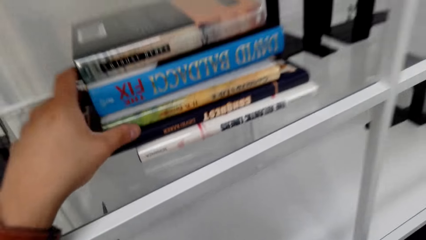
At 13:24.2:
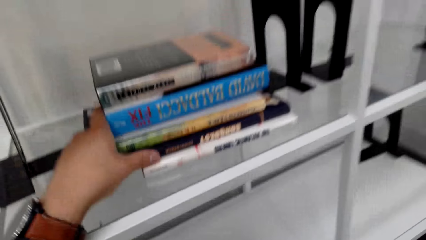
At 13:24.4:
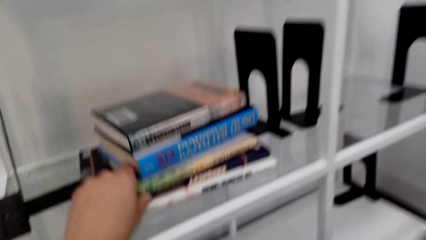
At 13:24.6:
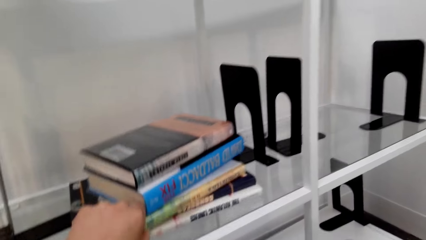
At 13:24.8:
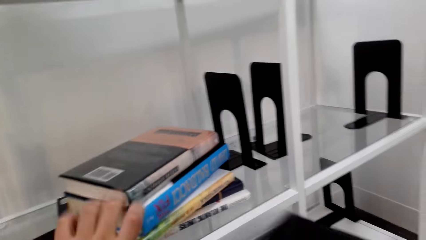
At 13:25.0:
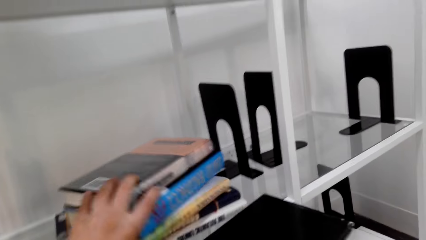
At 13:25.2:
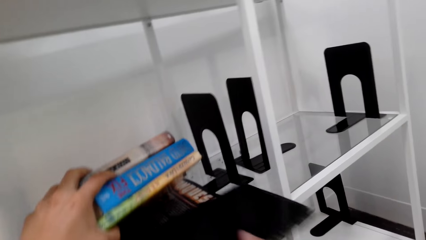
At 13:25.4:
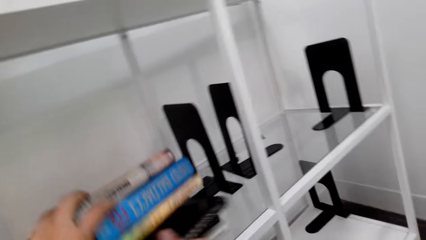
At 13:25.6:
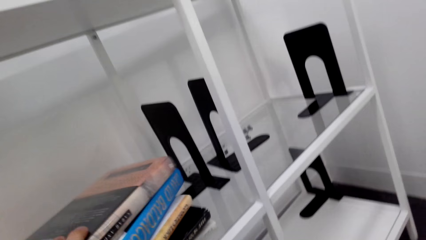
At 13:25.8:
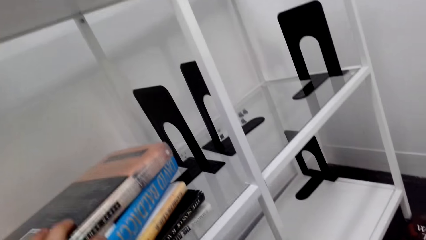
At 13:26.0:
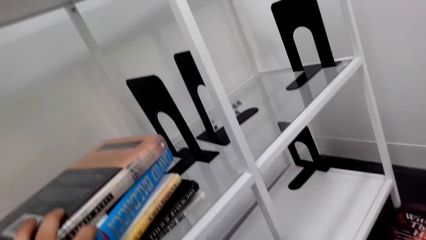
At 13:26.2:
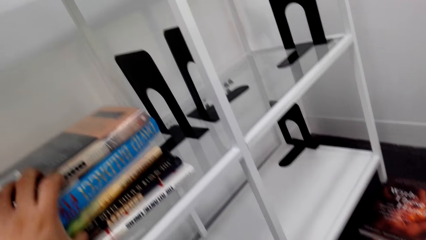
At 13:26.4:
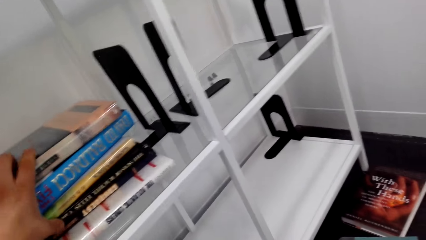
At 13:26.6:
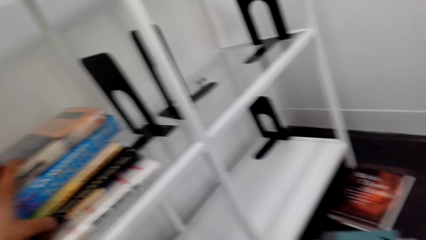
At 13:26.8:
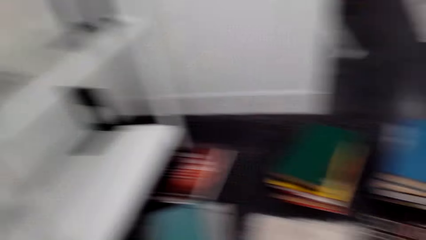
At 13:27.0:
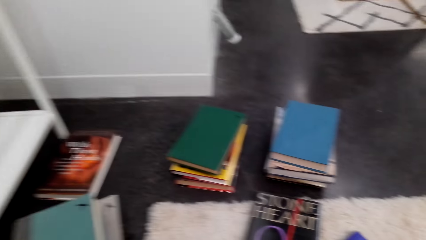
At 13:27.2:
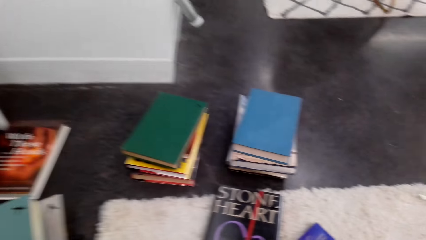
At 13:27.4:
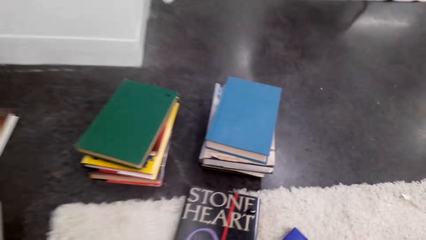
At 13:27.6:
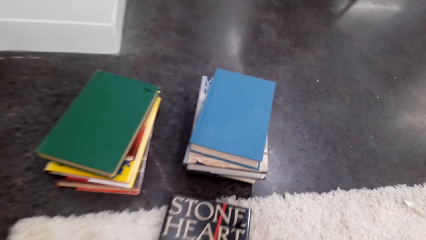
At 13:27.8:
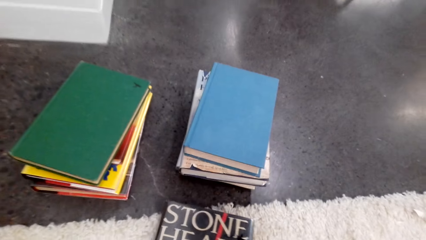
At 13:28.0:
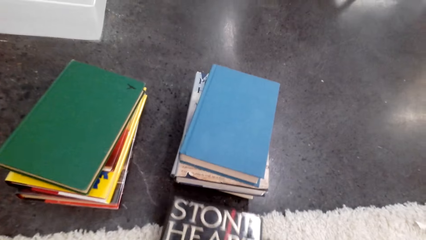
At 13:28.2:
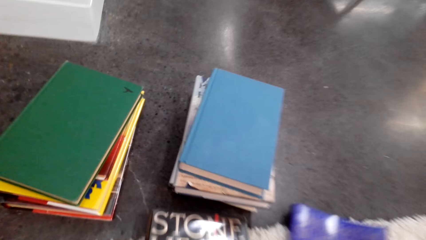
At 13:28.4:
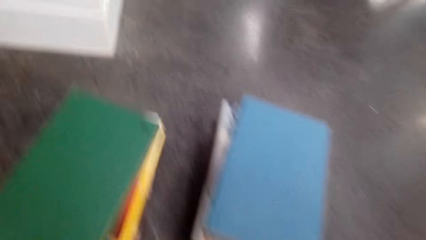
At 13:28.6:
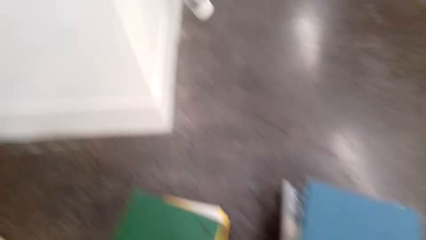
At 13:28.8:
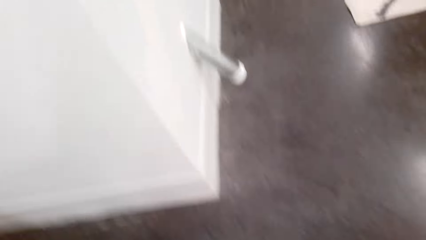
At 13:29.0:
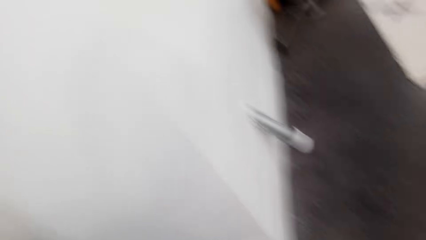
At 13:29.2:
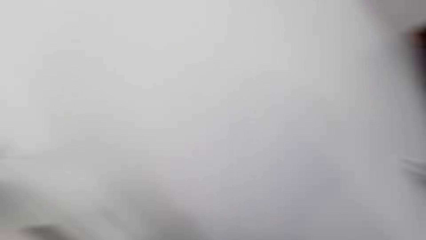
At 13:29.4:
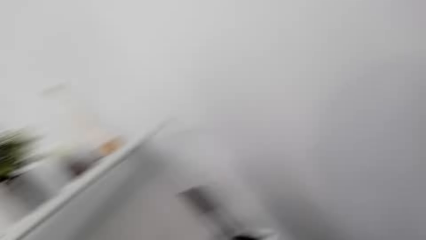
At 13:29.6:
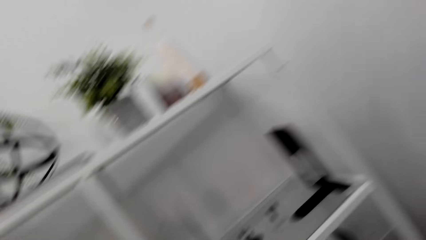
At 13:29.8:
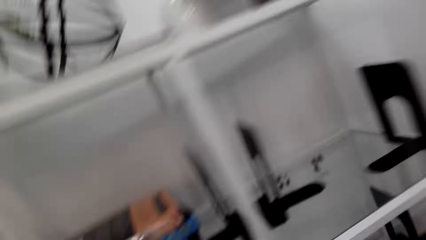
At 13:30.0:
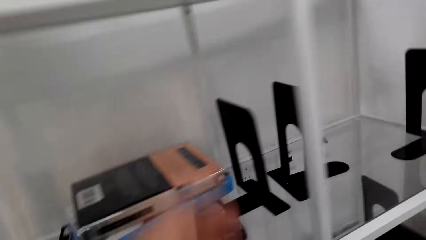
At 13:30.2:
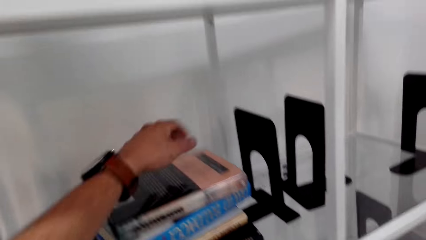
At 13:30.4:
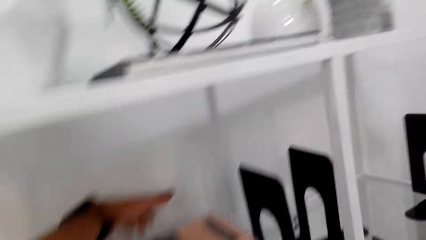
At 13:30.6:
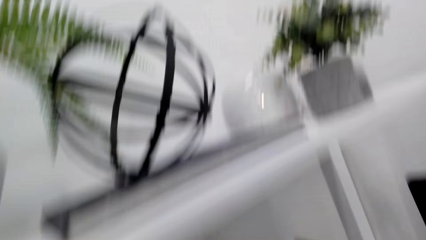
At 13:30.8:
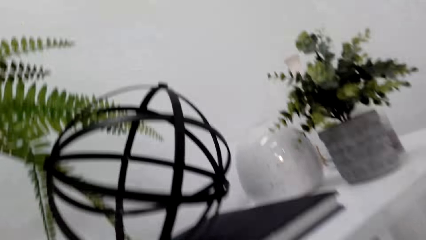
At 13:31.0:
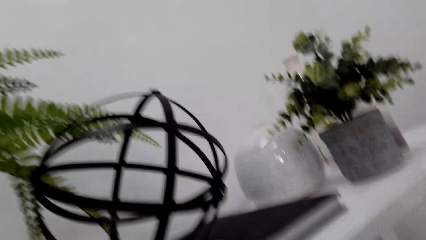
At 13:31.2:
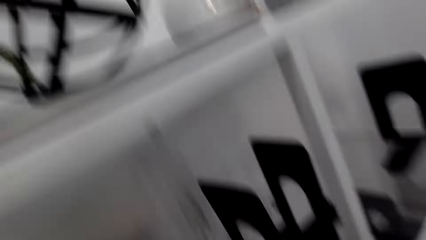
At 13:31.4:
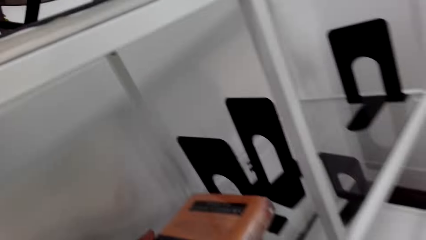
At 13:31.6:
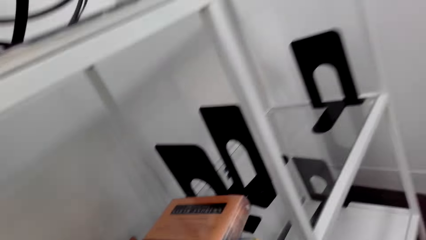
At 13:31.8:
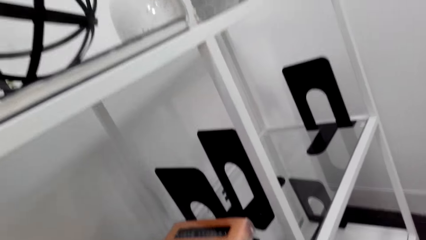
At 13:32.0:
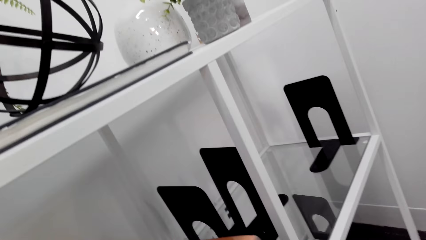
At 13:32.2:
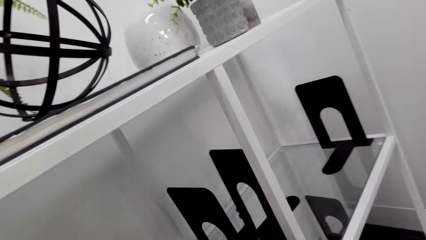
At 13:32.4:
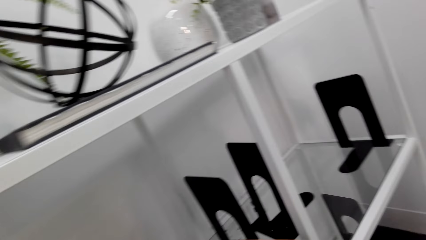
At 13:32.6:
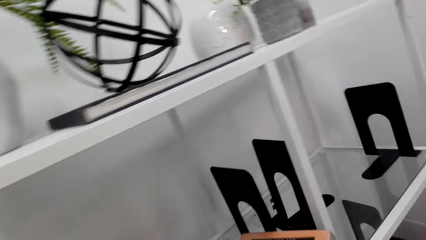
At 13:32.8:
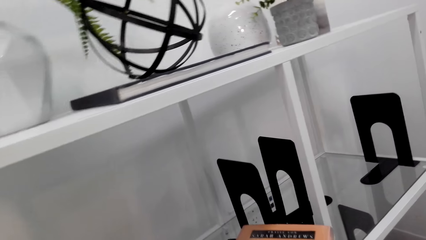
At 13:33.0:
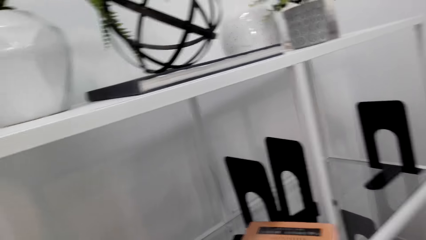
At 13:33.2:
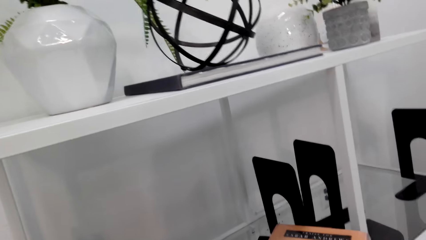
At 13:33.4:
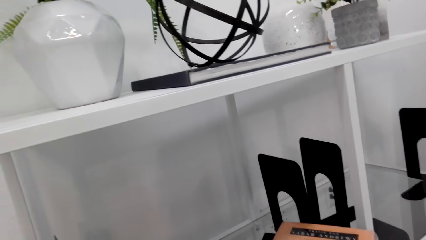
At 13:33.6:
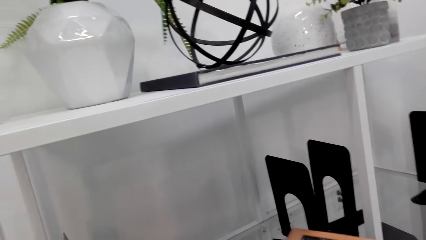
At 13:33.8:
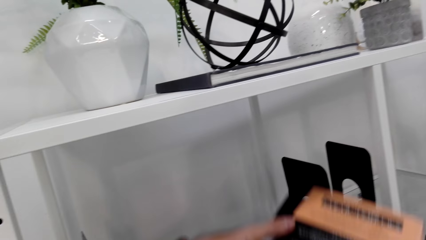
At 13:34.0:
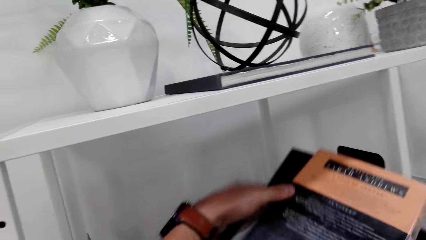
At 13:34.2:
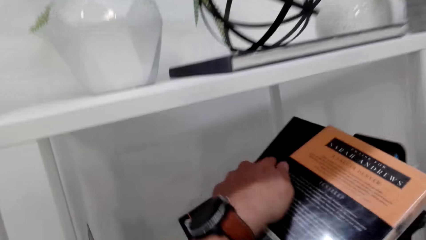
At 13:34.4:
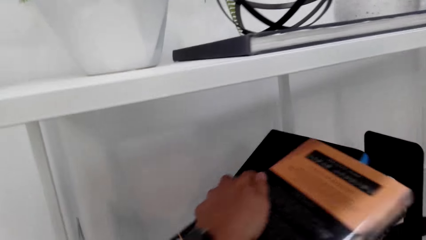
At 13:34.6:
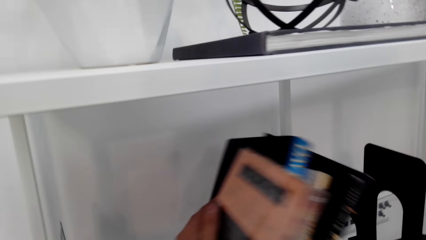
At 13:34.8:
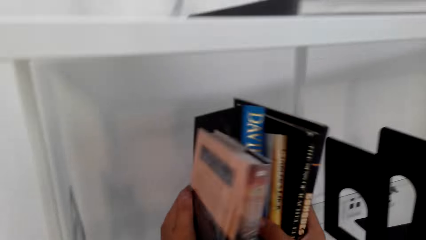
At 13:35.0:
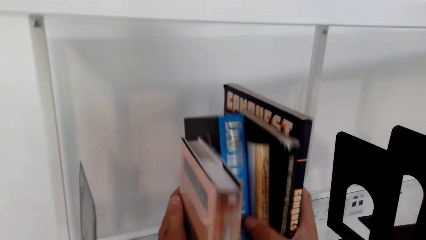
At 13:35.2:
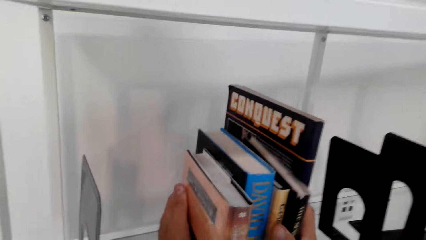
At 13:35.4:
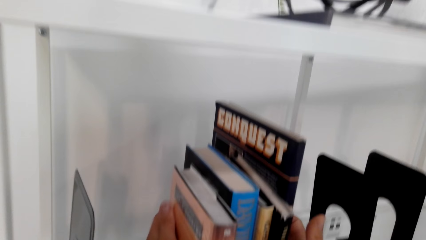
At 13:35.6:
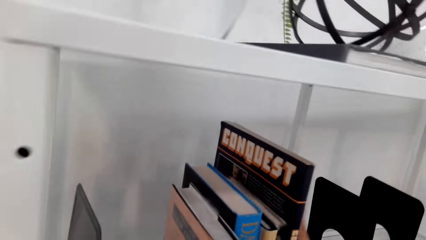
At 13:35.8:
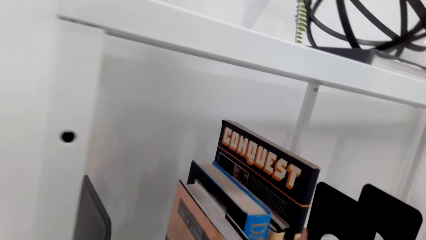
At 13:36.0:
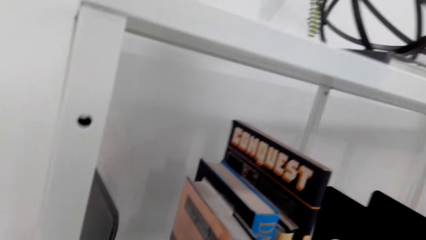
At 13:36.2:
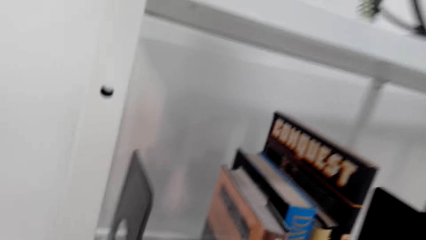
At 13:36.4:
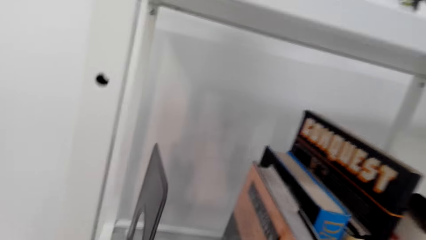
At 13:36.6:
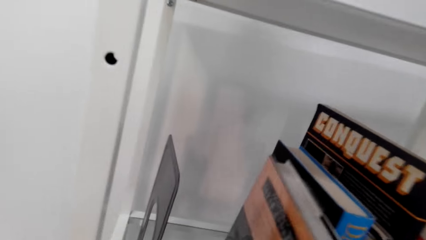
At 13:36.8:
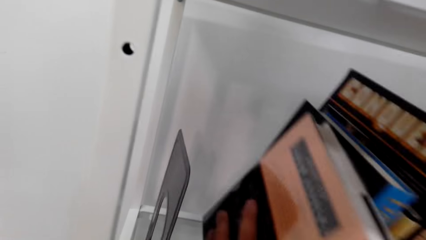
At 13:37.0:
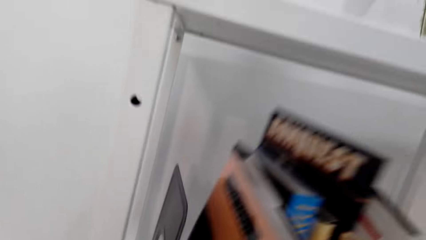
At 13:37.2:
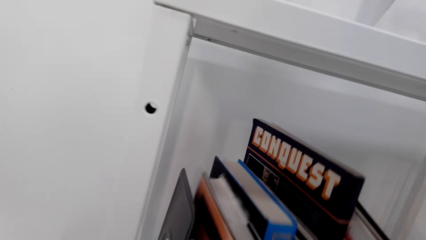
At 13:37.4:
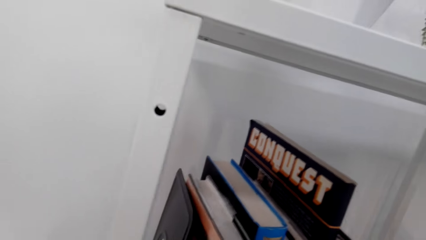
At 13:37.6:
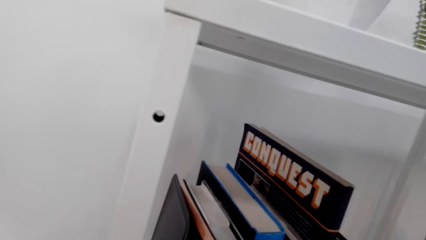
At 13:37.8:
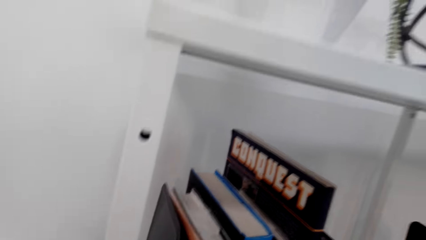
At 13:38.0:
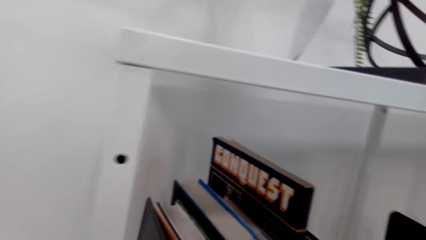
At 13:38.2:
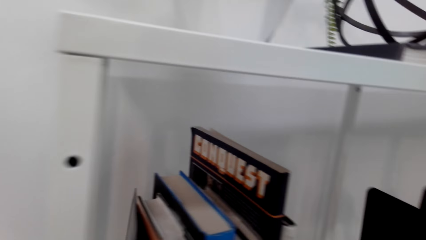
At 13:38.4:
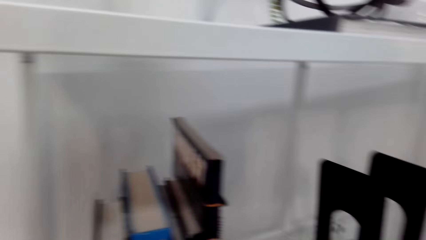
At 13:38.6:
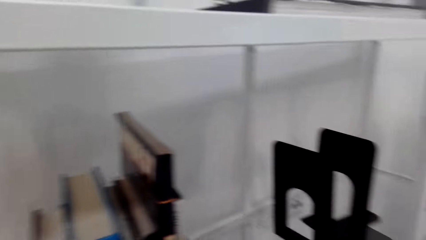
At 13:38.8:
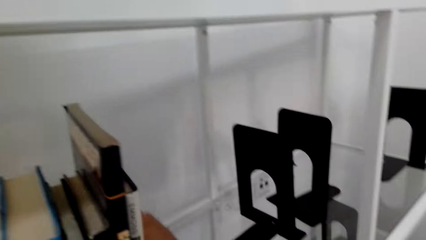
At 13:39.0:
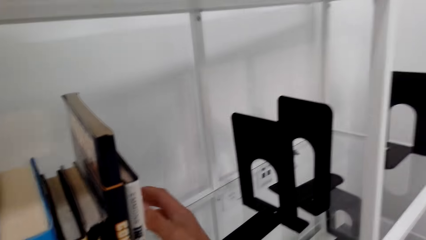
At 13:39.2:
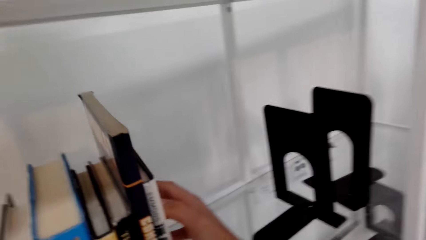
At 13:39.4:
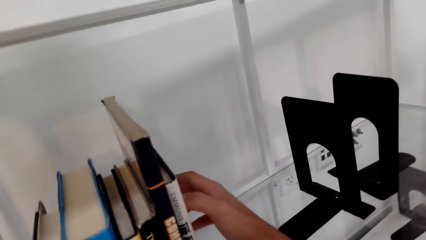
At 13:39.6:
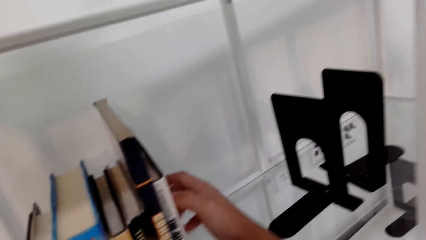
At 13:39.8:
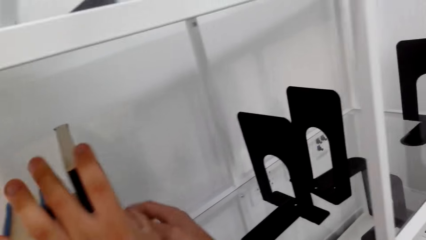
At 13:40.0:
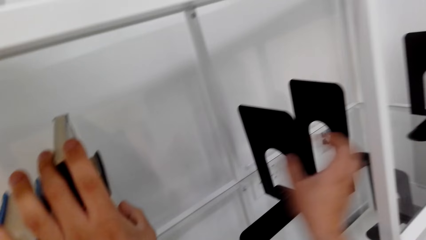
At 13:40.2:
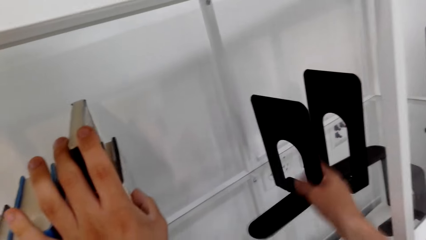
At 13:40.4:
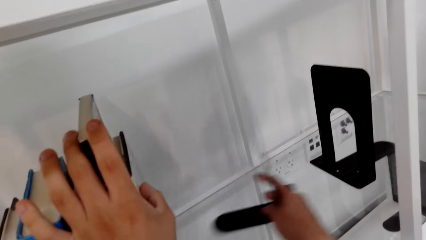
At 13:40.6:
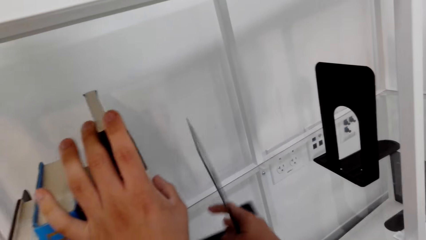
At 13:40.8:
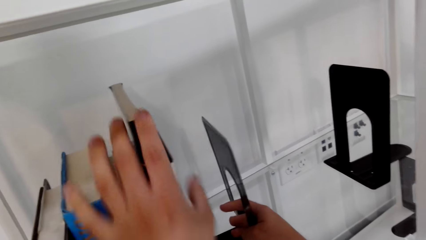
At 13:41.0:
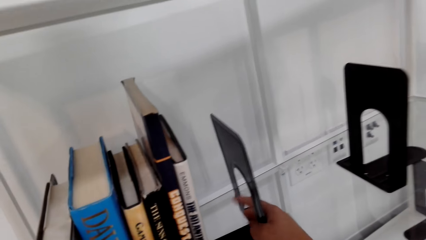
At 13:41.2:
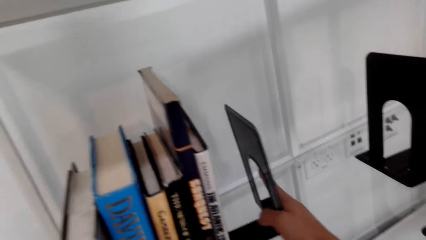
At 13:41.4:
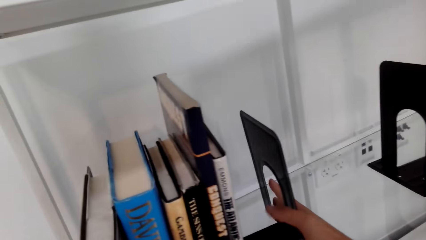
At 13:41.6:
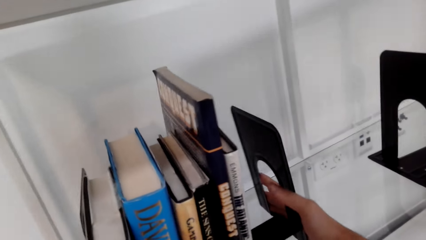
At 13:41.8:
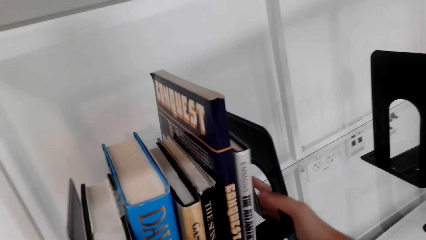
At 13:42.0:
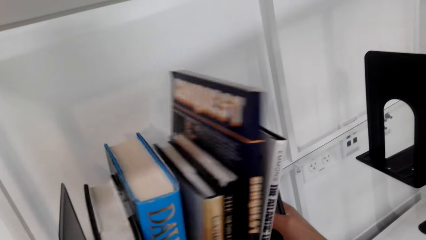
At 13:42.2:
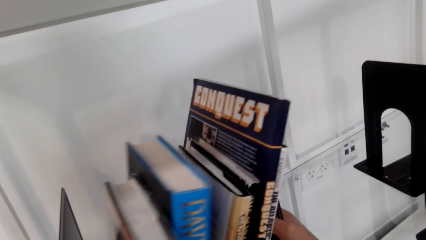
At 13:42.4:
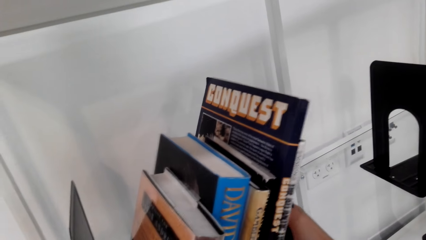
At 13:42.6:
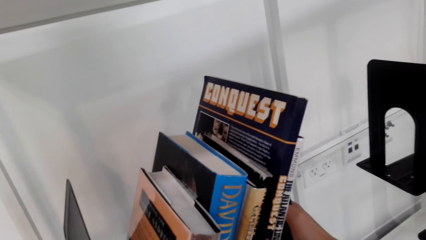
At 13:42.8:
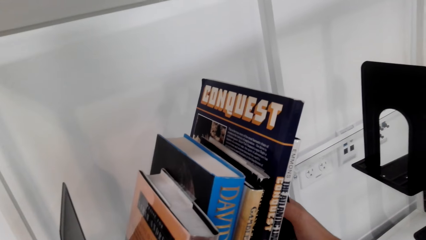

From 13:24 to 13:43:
The camera wearer lifts books. They put a book on the shelf. They take the book on the floor. They arrange the novel books on the shelf. They arrange books on a bookend. They pull the bookend.
